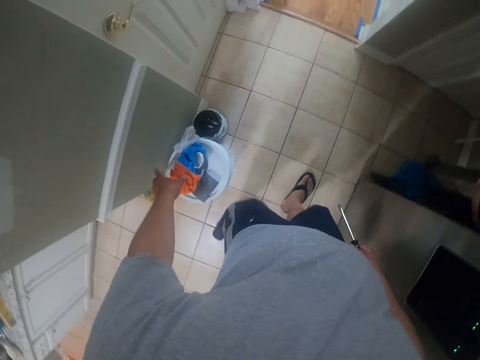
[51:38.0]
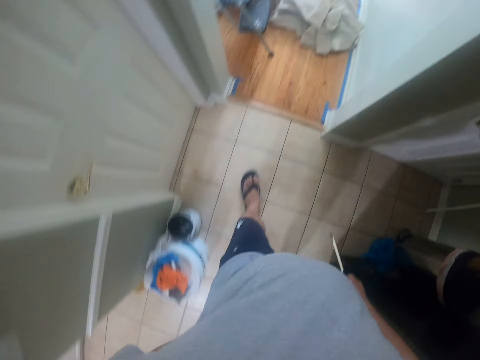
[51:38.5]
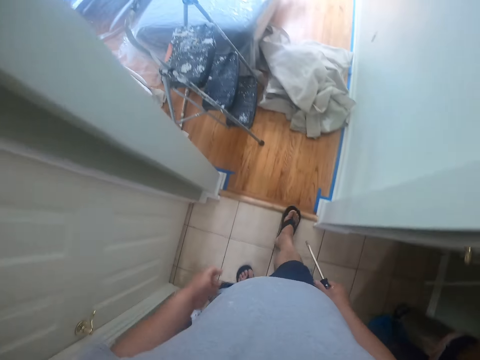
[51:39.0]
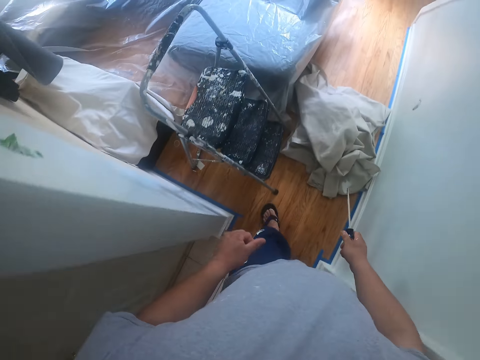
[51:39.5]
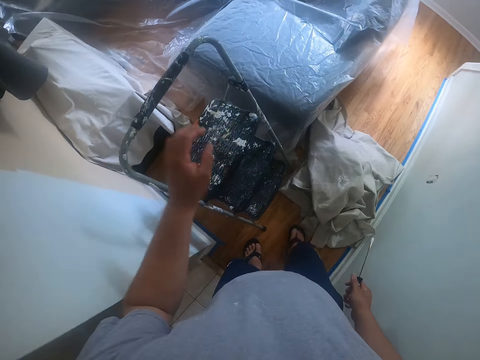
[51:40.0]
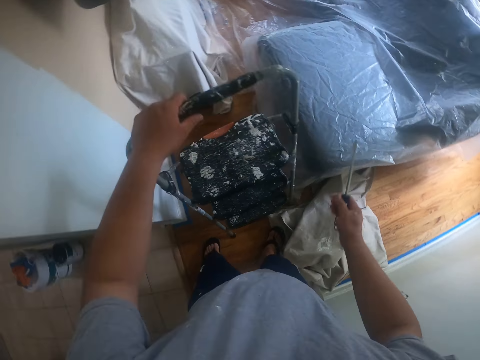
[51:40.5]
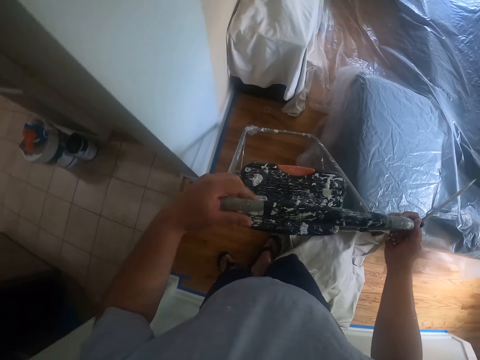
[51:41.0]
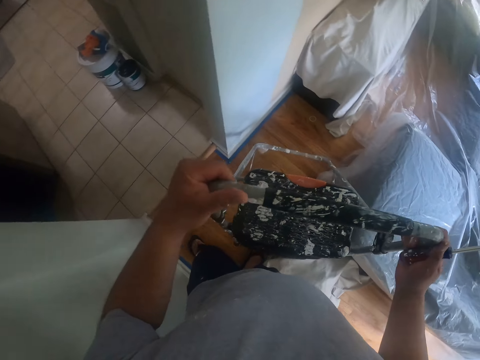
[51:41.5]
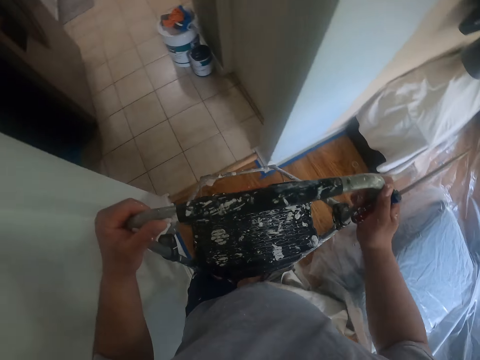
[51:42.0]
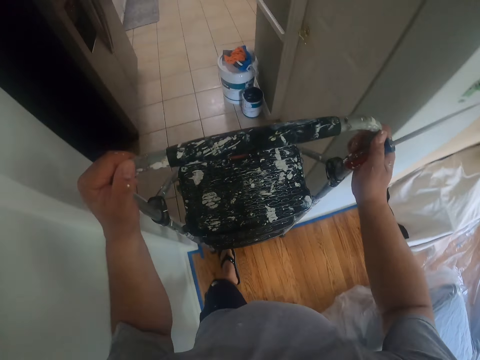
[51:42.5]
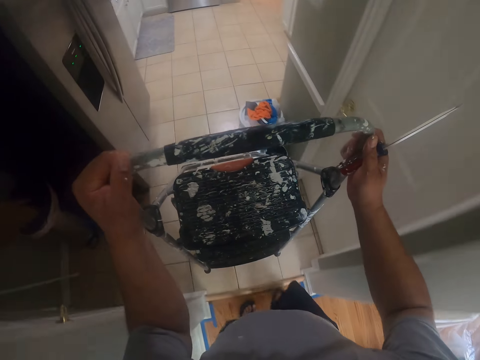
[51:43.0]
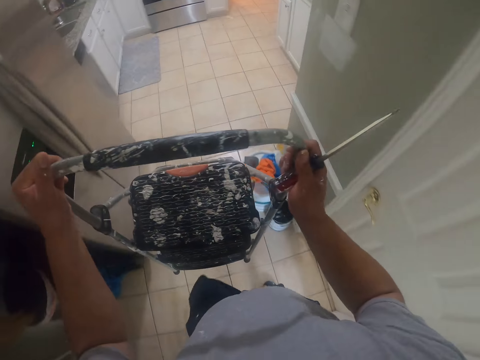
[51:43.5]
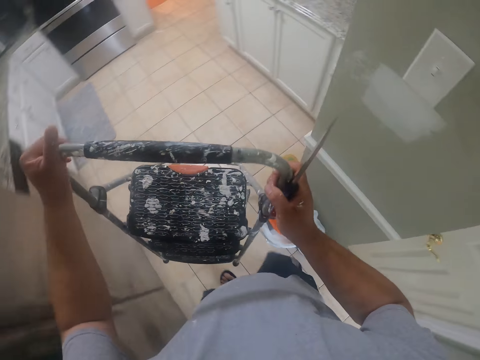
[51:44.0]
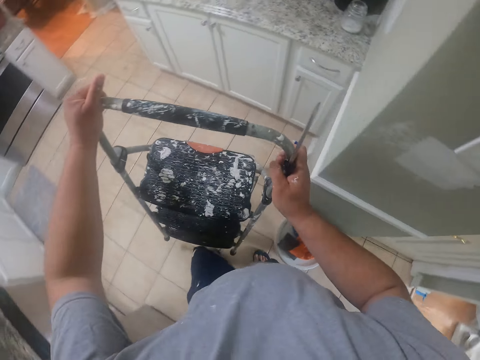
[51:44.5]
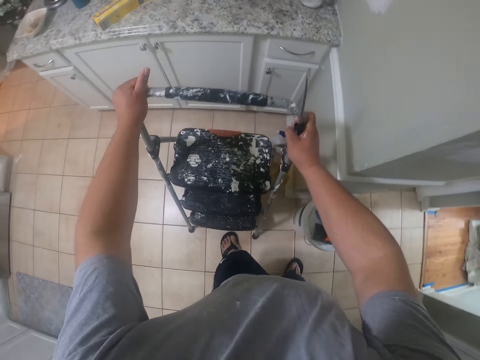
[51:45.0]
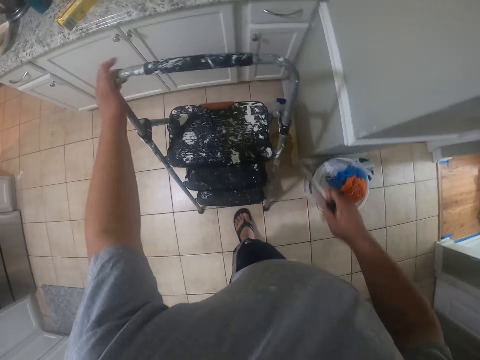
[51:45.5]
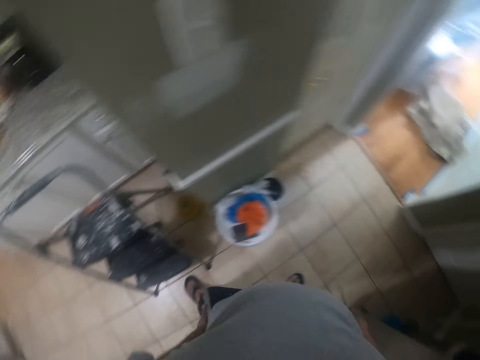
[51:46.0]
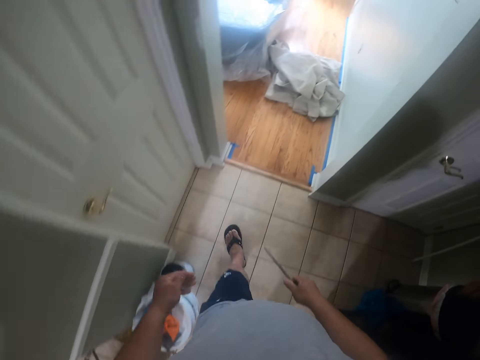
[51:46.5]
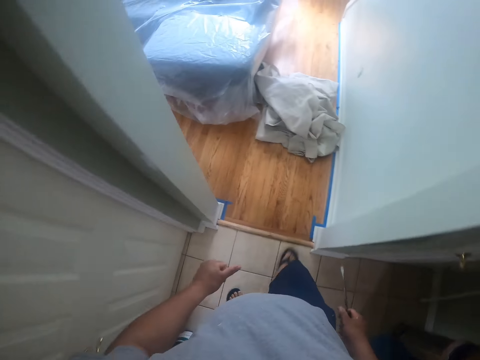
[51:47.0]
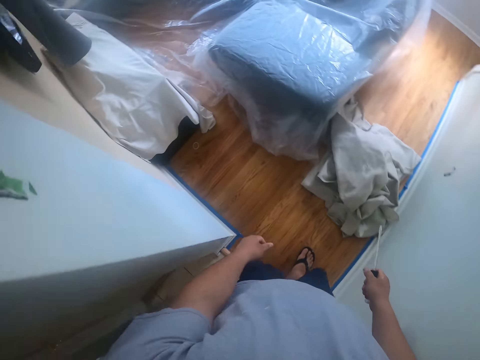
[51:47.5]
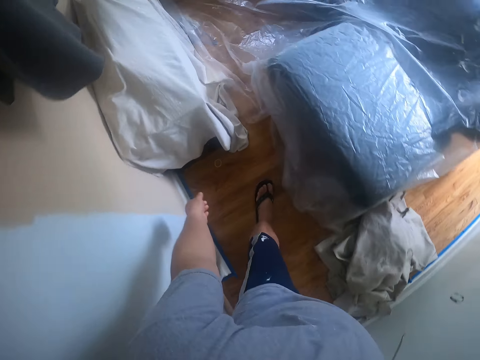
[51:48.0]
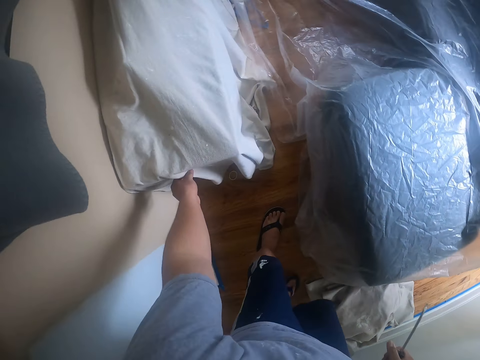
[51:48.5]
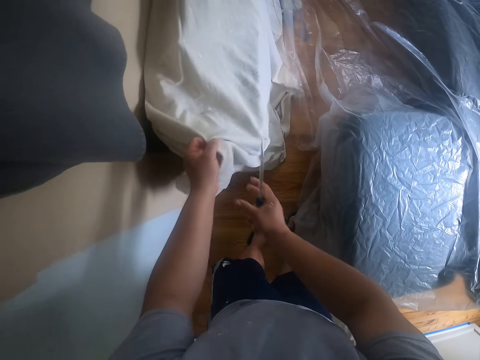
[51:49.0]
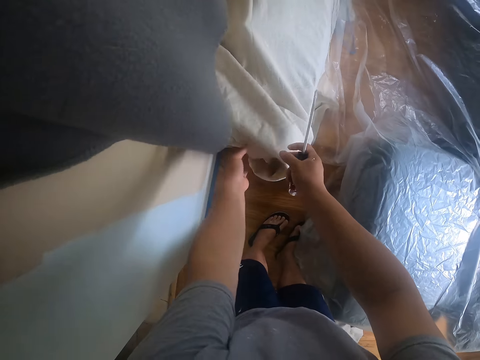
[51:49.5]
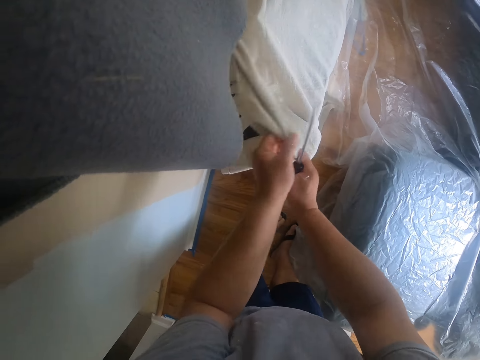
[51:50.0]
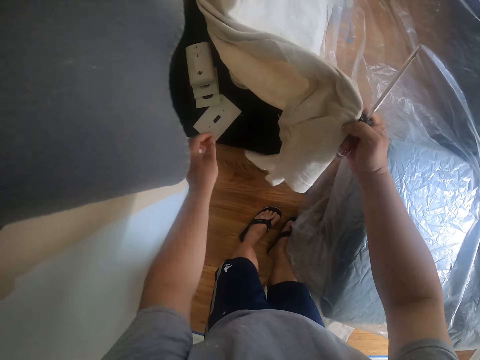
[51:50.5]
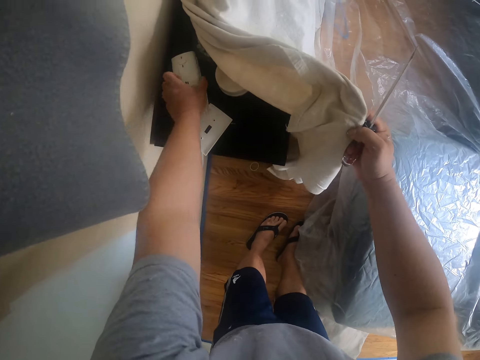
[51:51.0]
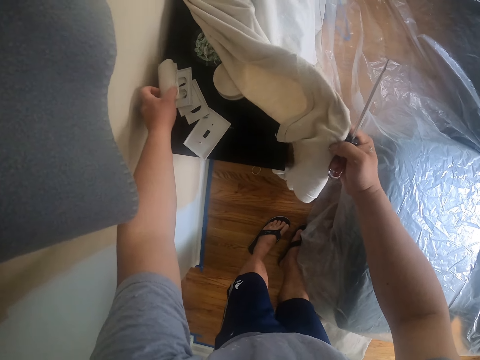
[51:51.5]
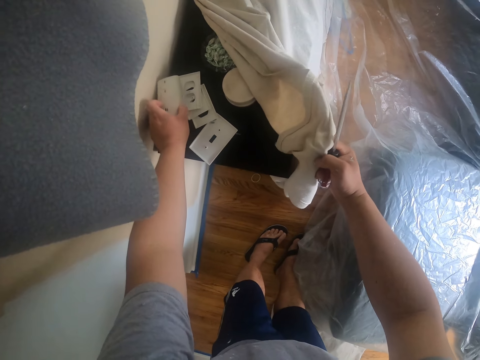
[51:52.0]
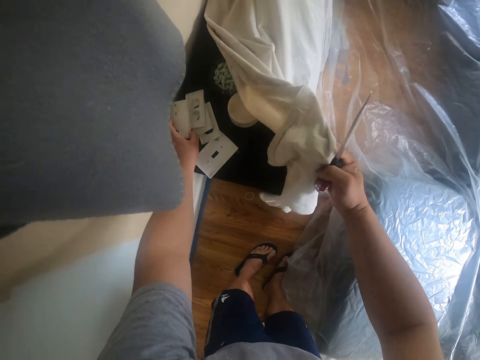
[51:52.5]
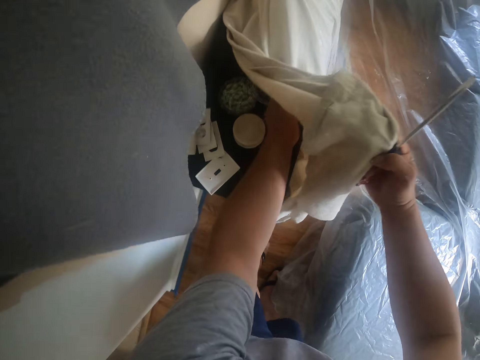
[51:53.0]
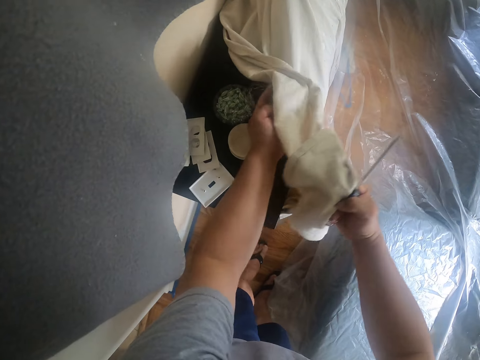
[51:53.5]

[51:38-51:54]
The camera wearer walks out of the kitchen towards the cloth on the floor. He moves a ladder on the floor with his hands. He picks up the step ladder from the floor. He walks around the house. He puts the step ladder on the floor. He walks around the house. He adjusts a cloth covering a table with his hands. He scans through some plastic wall plates on the table with his left hand. He holds the wall socket cover plate.

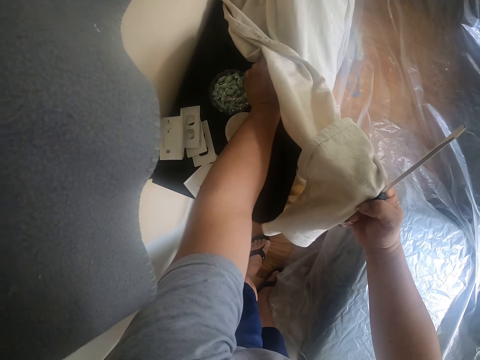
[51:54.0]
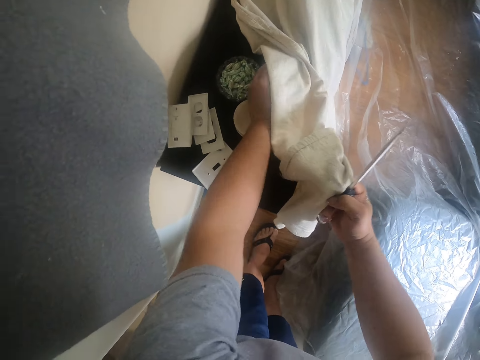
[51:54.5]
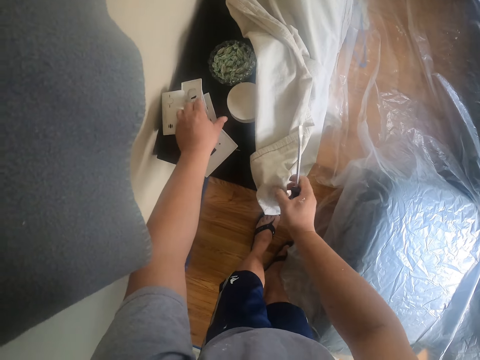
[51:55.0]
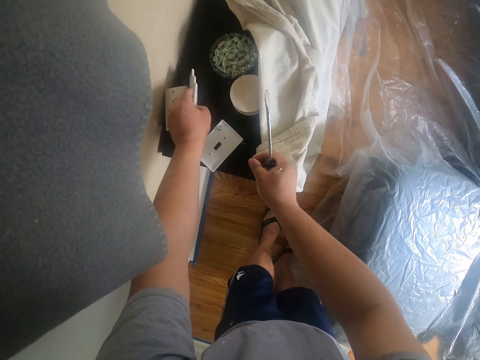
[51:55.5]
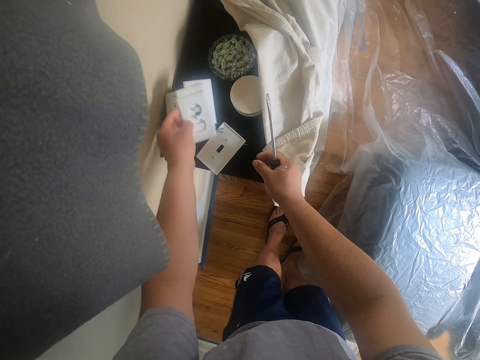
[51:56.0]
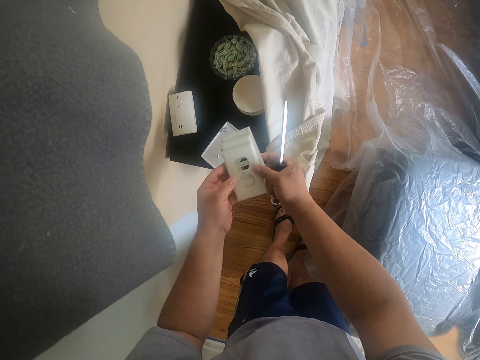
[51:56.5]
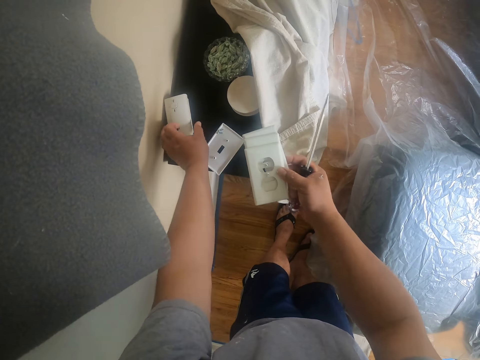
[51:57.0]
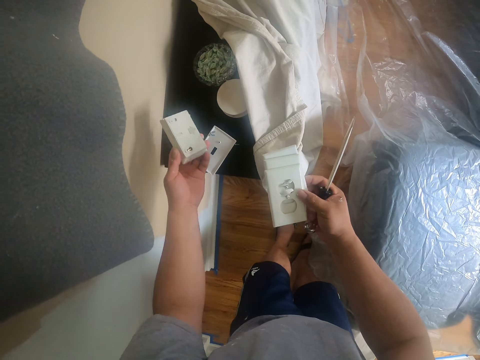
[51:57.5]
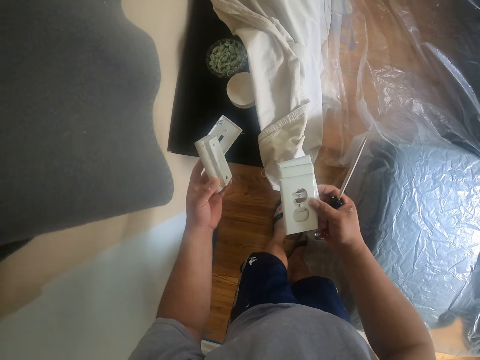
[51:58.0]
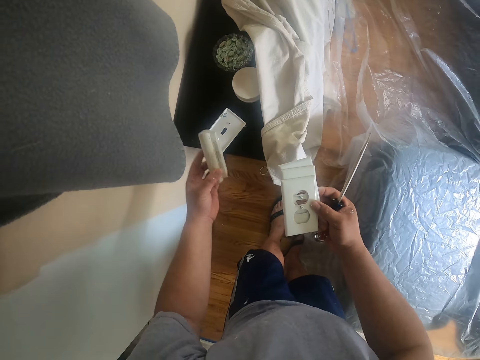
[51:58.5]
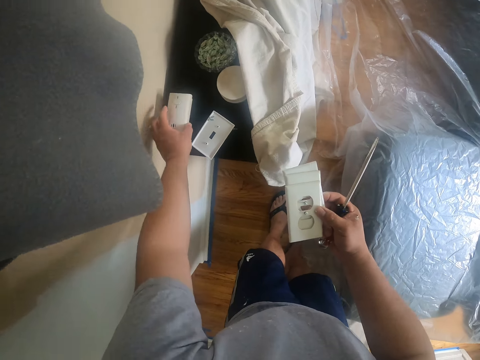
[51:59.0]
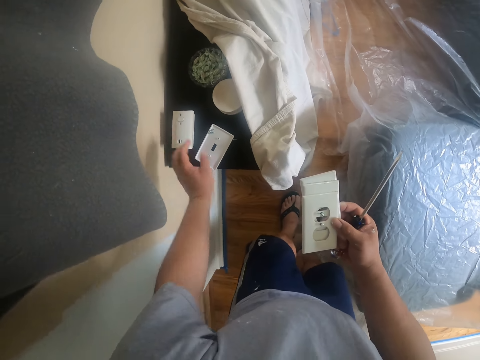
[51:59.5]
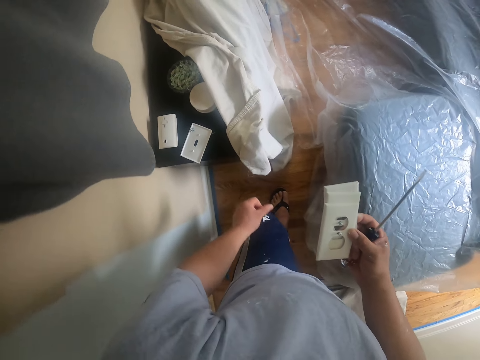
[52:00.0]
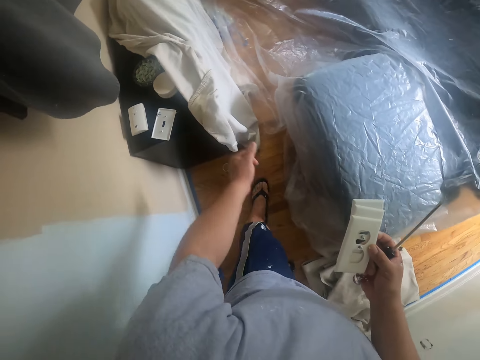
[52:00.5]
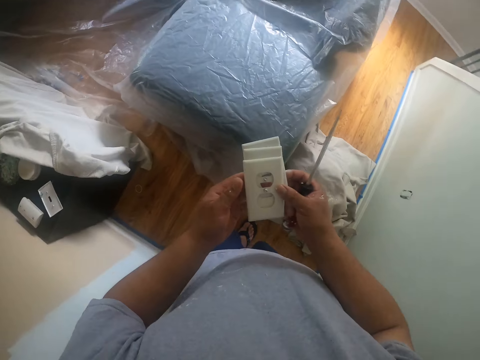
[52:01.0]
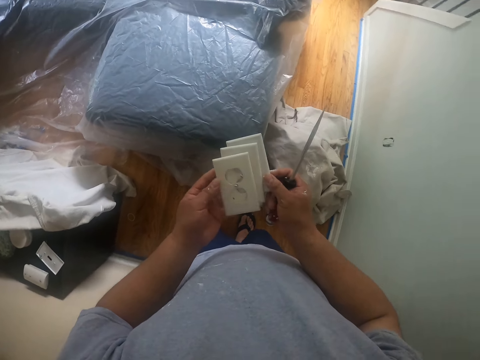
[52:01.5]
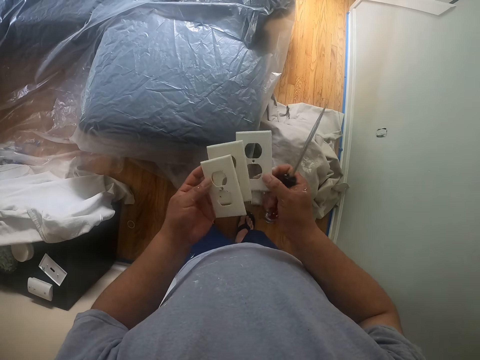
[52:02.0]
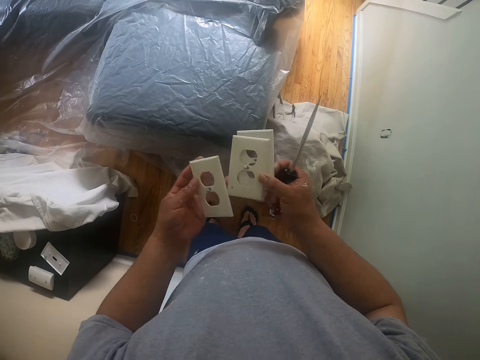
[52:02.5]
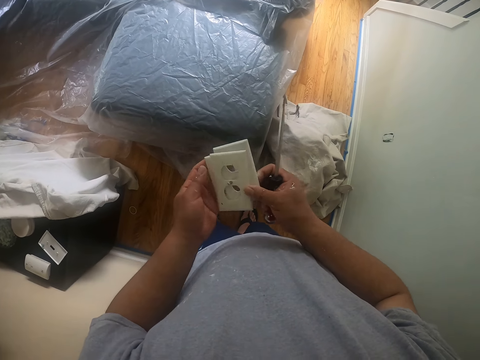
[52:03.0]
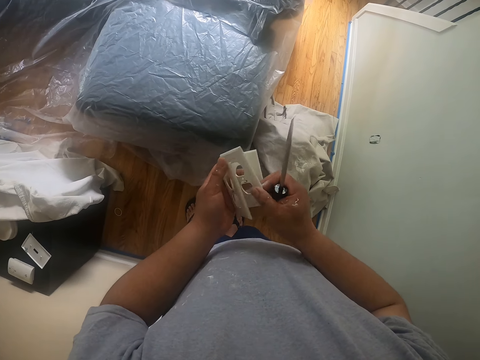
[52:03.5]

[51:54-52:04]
The camera wearer picks some of the plastic wall plates or wall socket cover plates with his left hand. He passes the wall plates to his right hand. He holds the wall socket cover plates with his right hand. He scans through a door bell on the table with his left hand. He picks the wall socket cover plates. He puts the wall socket cover plates on the table. He holds the wall socket cover plates with both hands. He scans through the wall plates in his hands.
